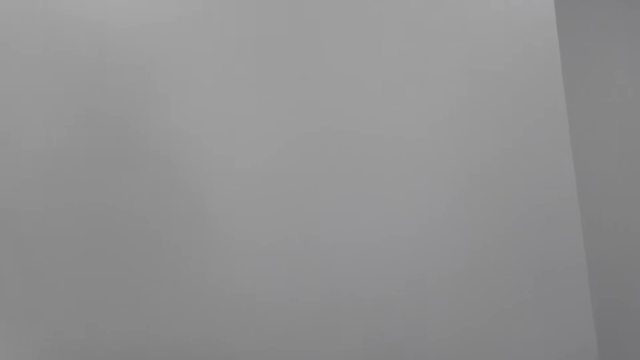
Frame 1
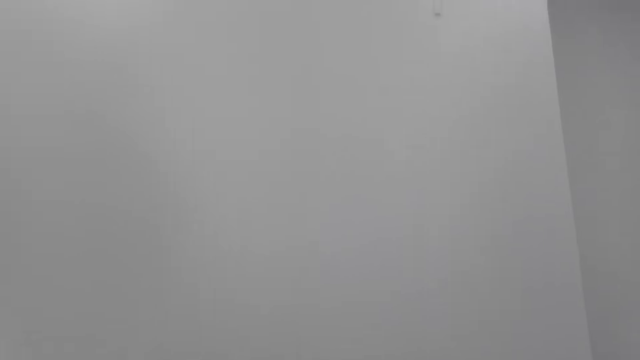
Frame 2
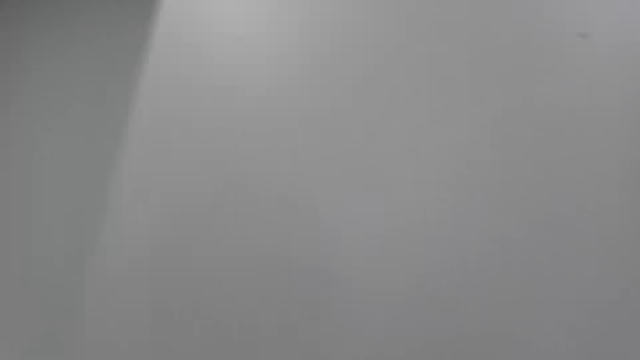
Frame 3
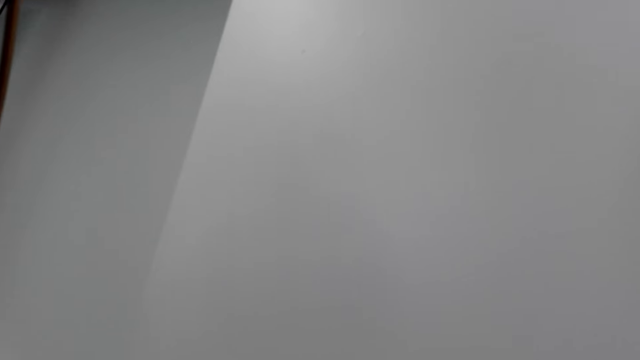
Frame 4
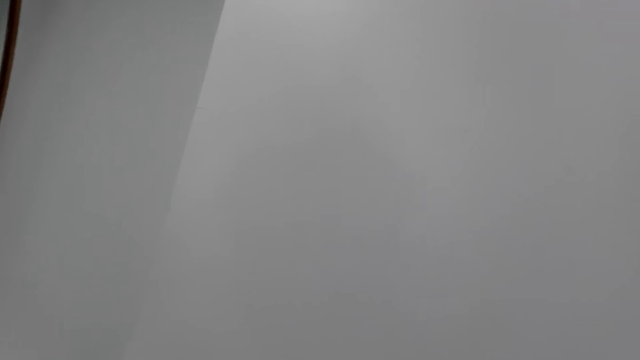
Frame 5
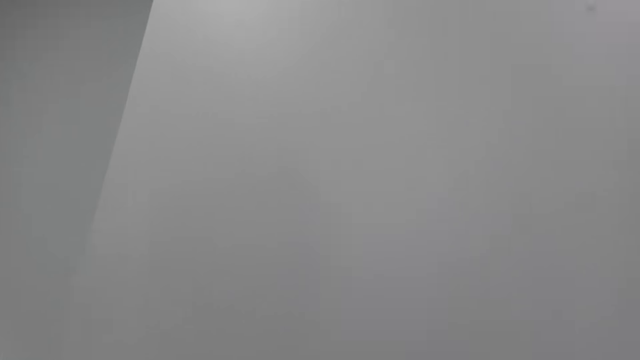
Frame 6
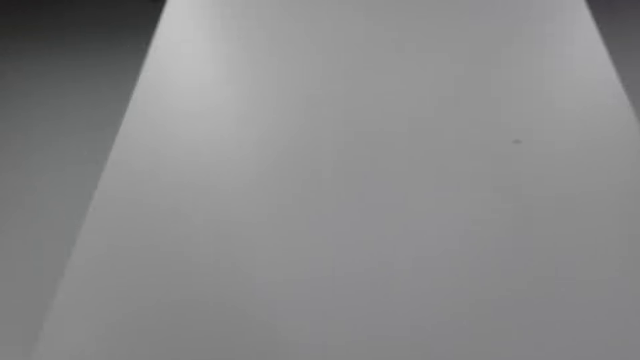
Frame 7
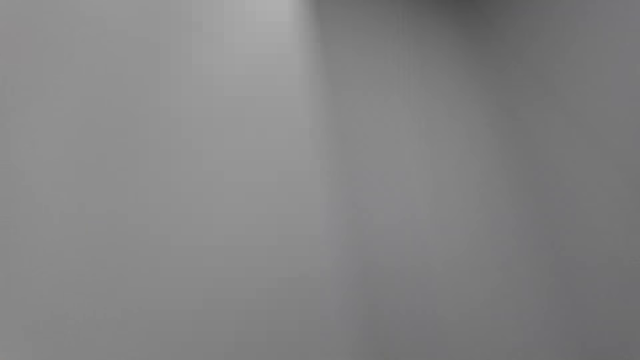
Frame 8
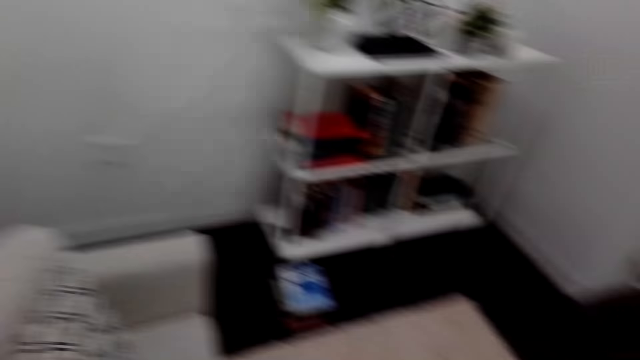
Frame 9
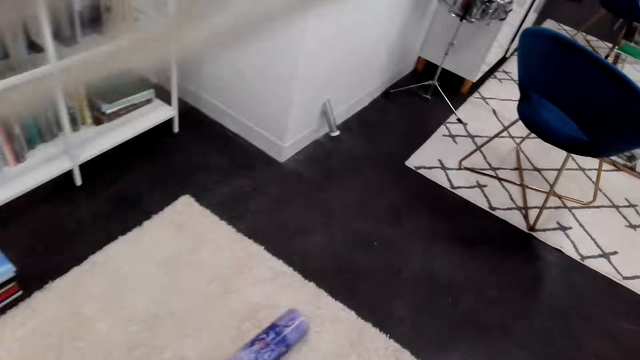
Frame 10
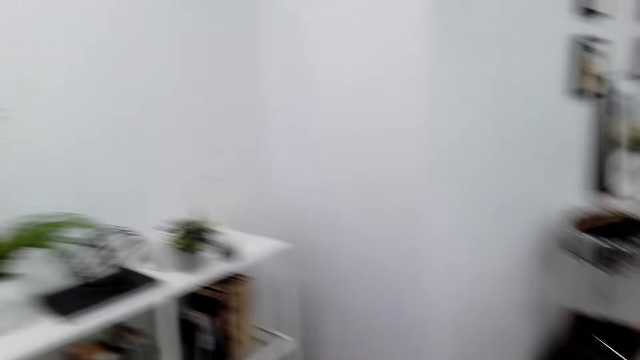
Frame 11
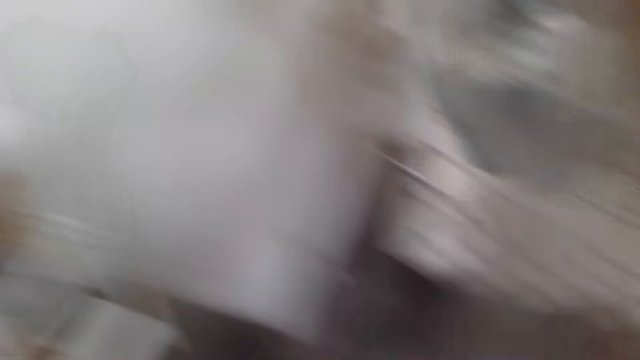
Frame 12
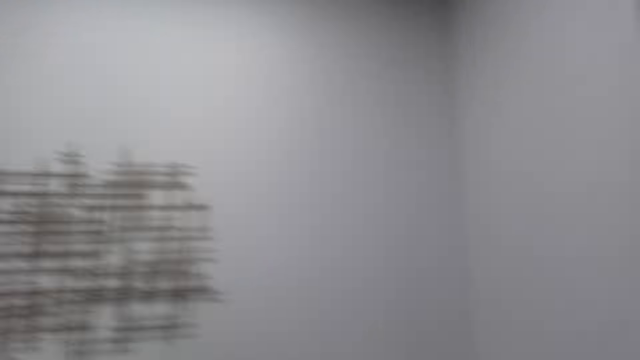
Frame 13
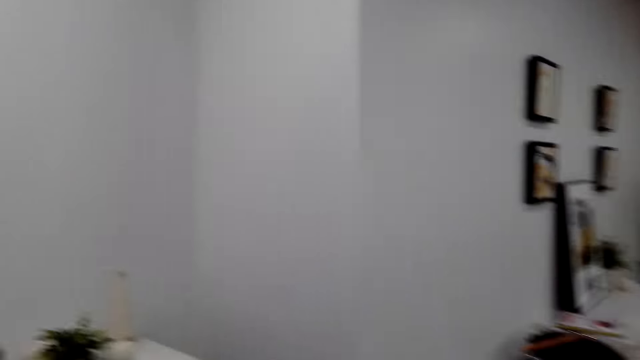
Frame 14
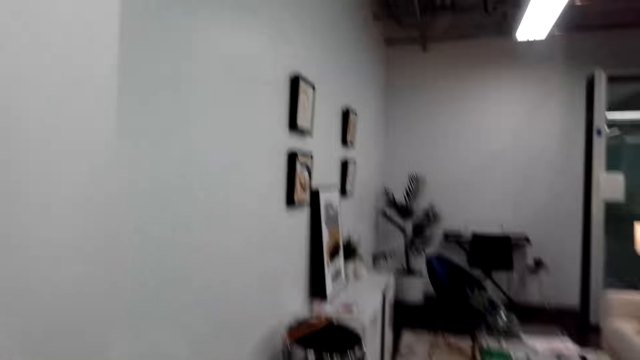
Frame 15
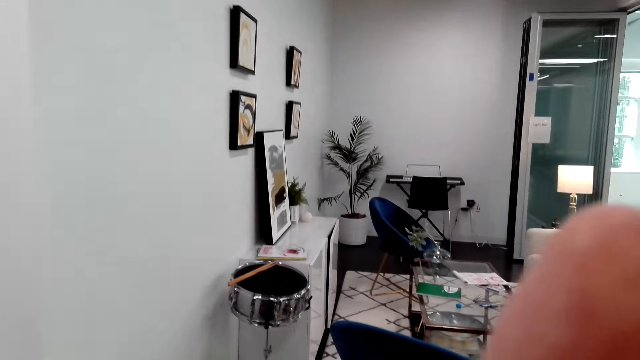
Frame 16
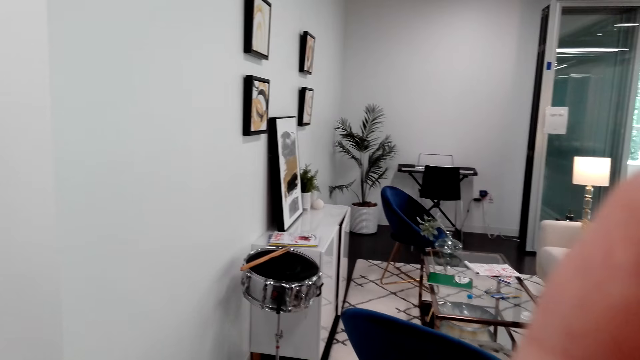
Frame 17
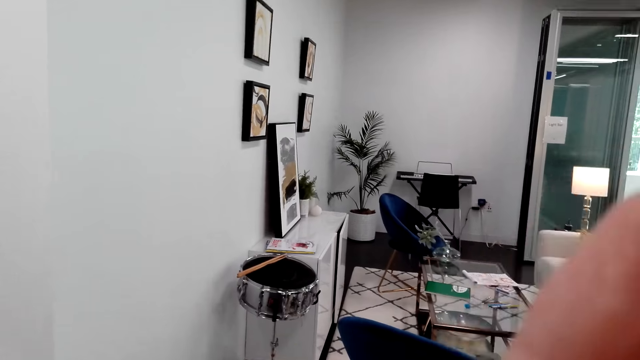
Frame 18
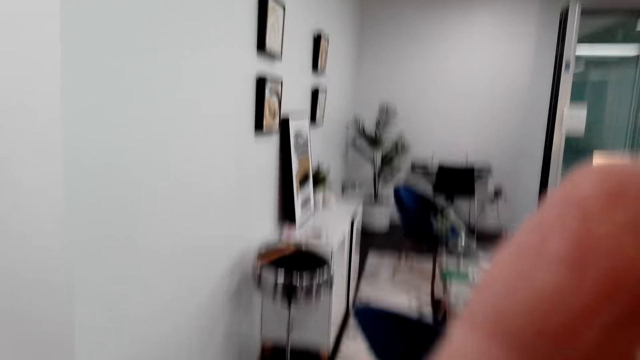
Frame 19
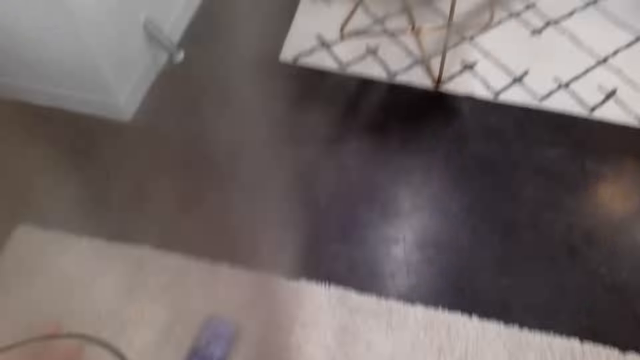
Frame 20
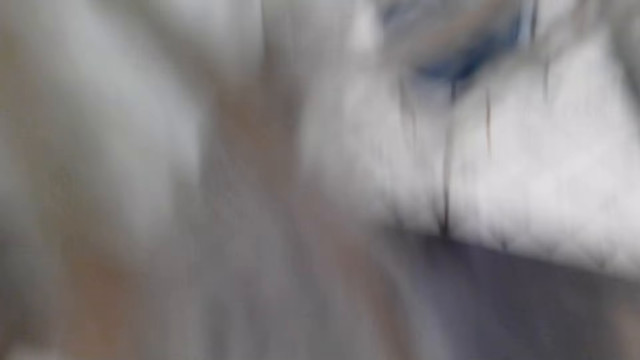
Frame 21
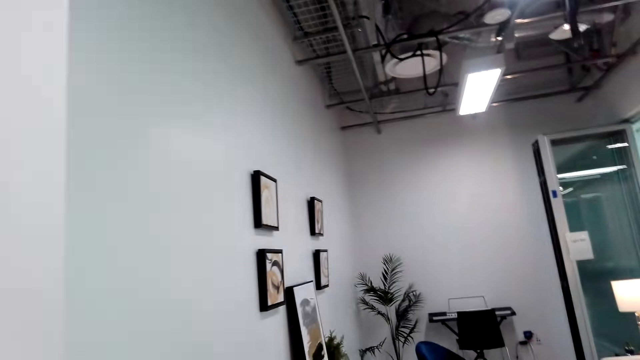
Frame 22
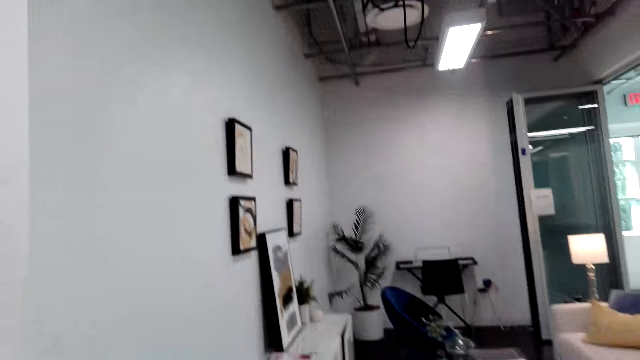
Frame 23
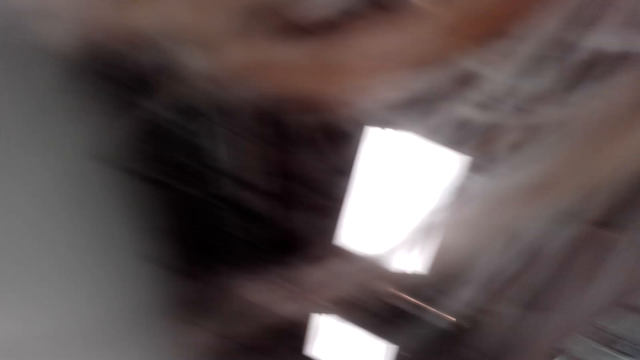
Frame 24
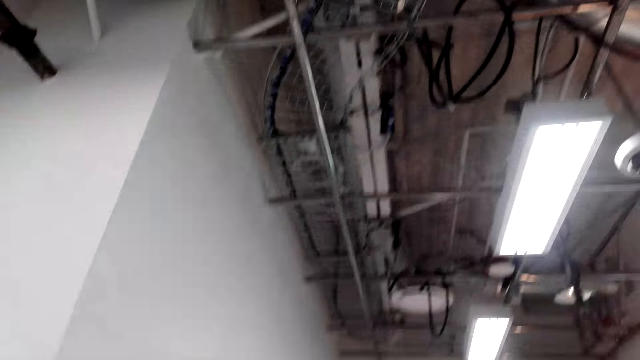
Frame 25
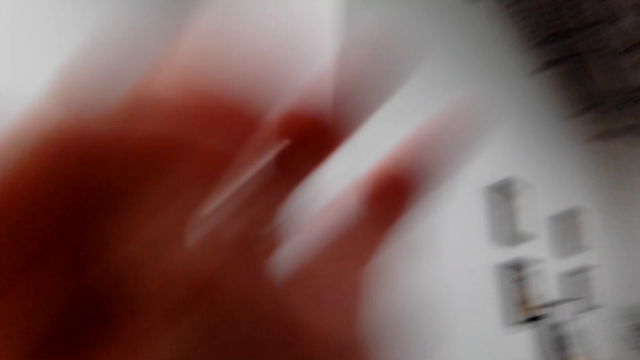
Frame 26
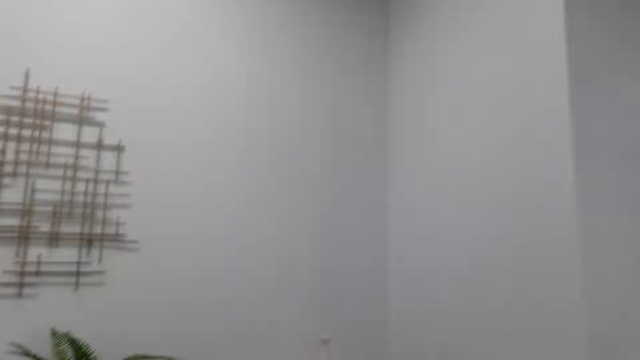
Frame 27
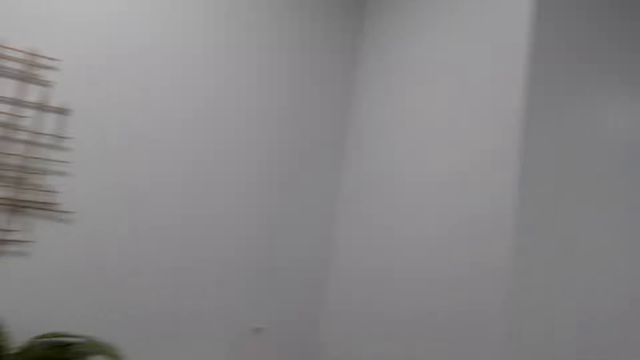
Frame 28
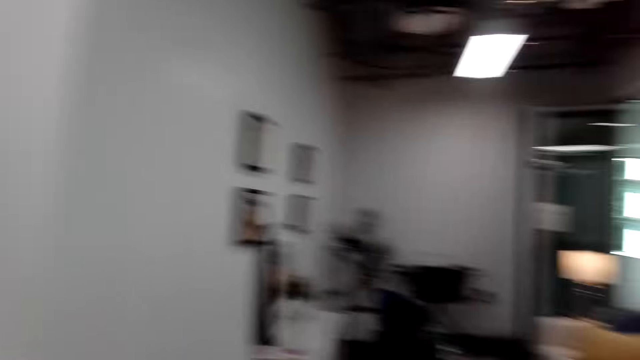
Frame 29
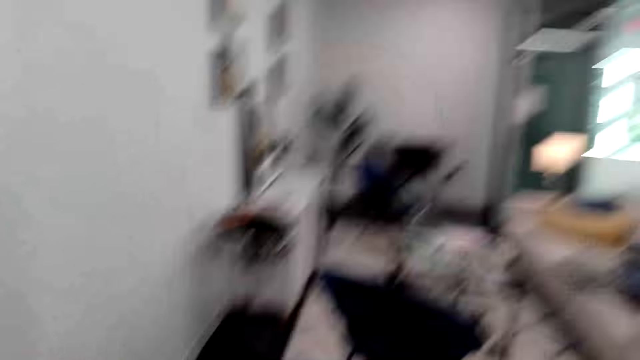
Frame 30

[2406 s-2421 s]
The camera wearer touches something. She carries her hands up. She looks around the house. She moves the camera around the living room.

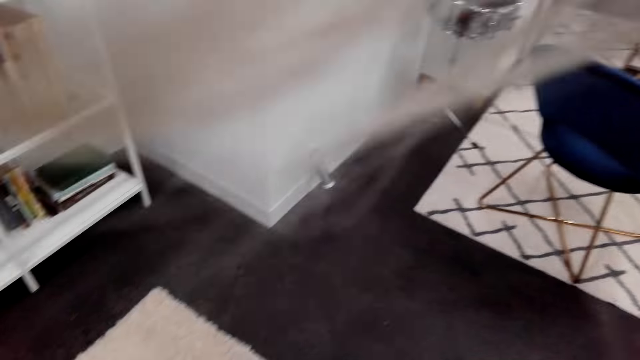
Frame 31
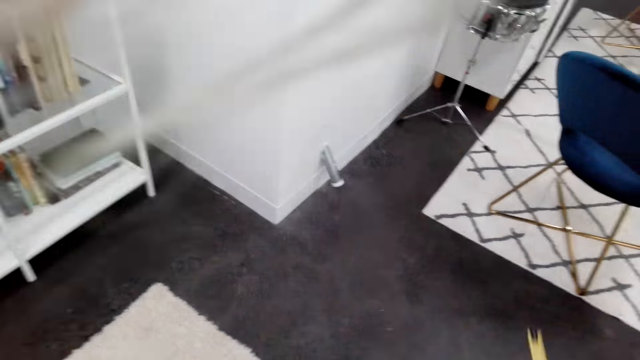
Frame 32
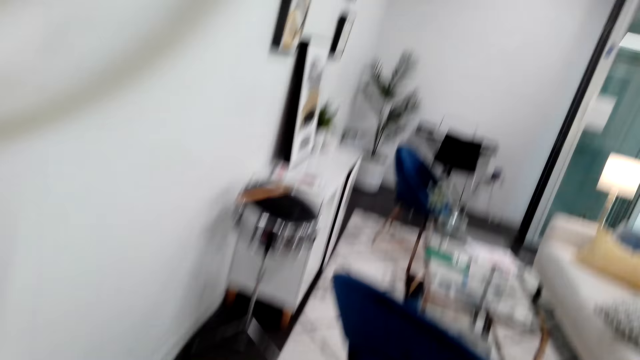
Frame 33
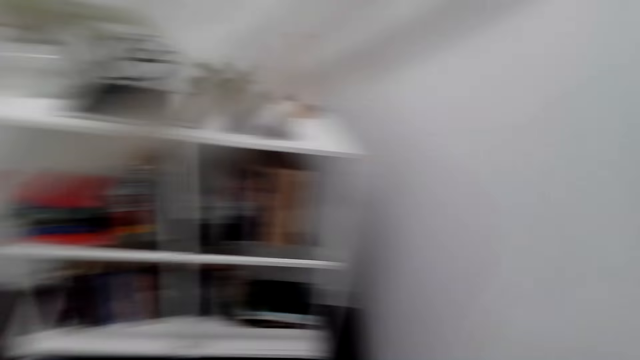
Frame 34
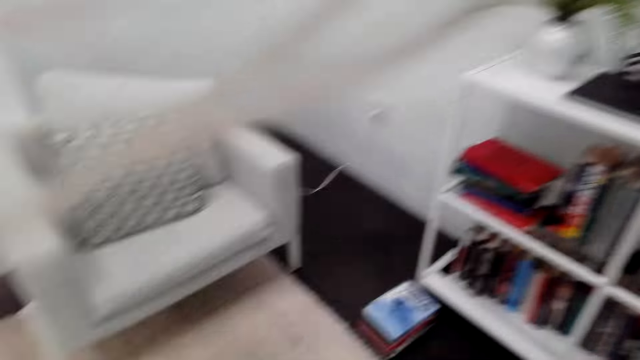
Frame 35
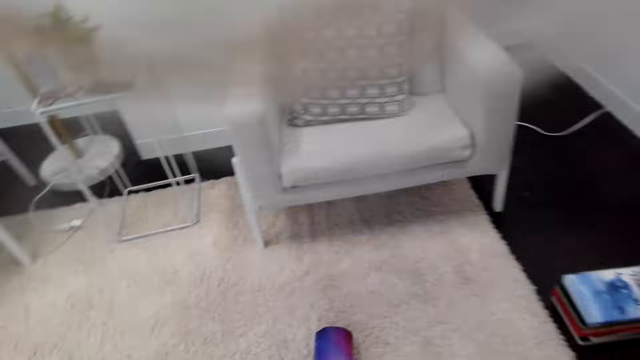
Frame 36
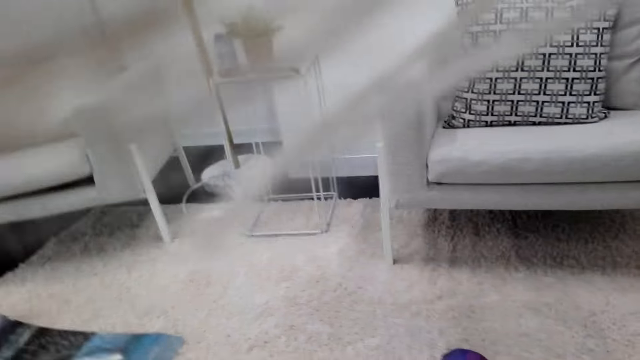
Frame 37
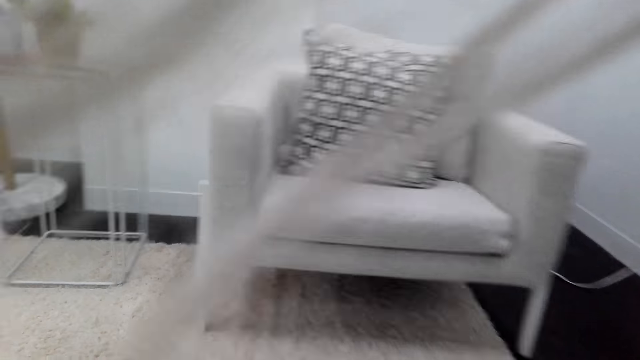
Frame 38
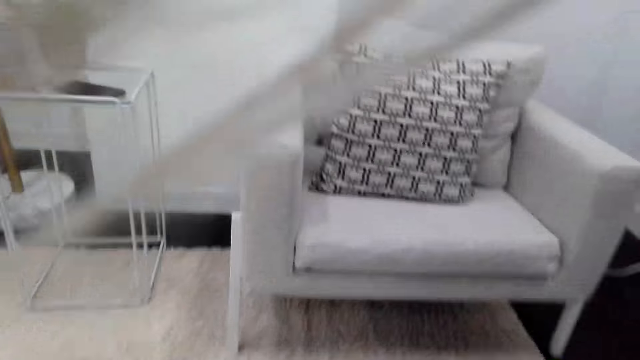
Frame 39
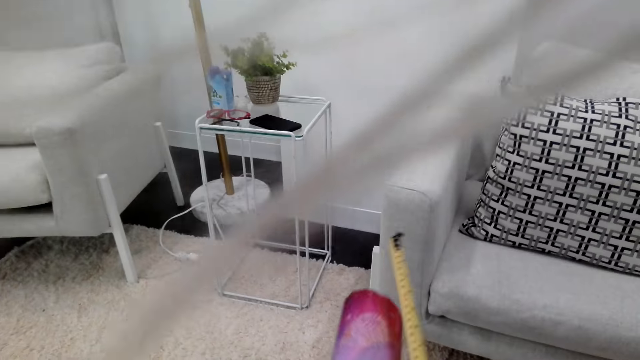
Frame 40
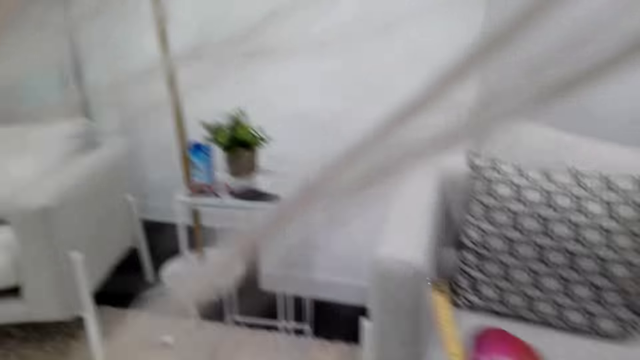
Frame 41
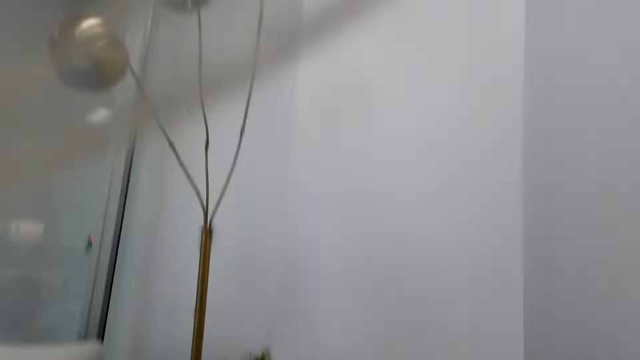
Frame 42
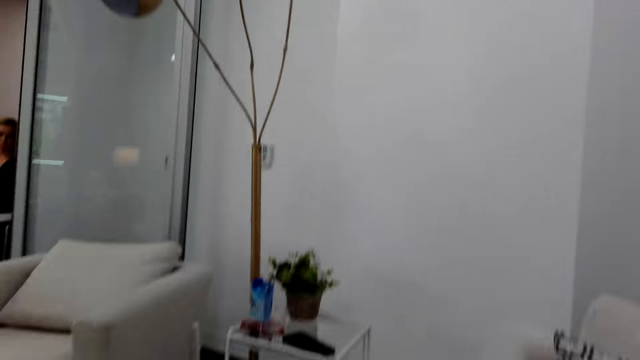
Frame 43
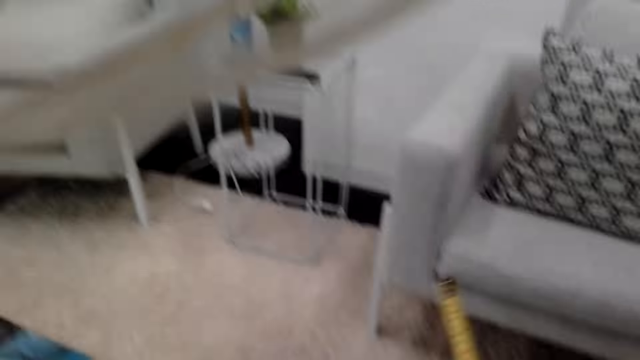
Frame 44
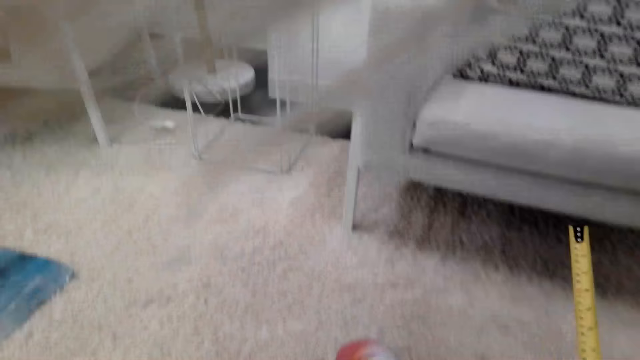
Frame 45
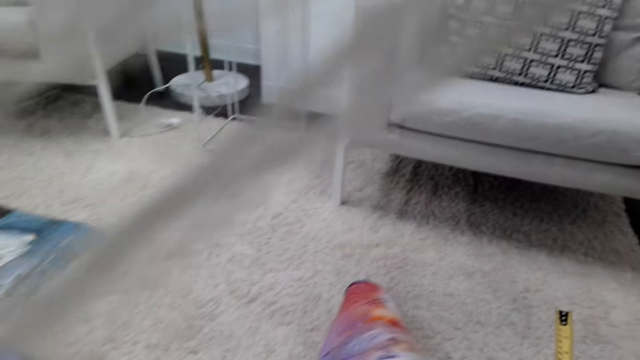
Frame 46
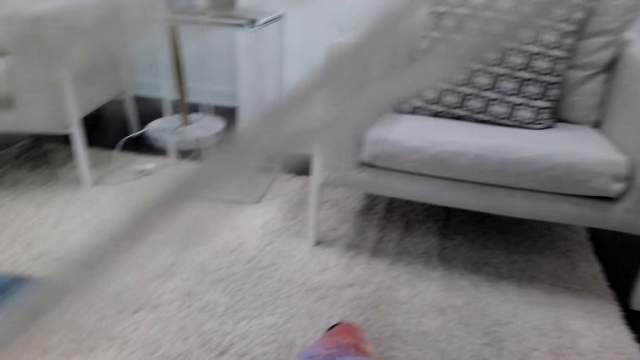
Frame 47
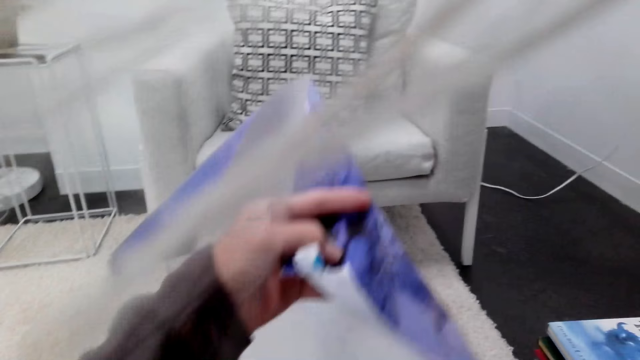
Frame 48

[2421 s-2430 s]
The camera wearer picks up a poster or chart. They place the poster on the floor. They measure the chart using a tape measure. They unfold the poster.
